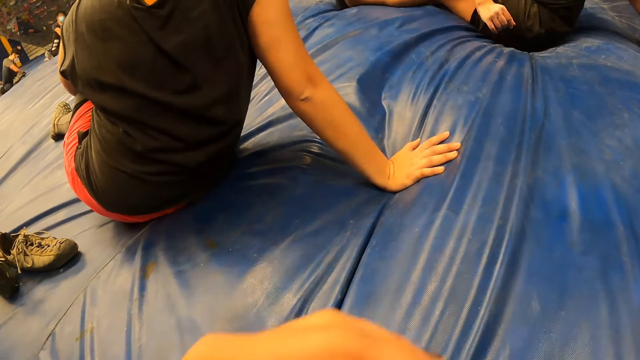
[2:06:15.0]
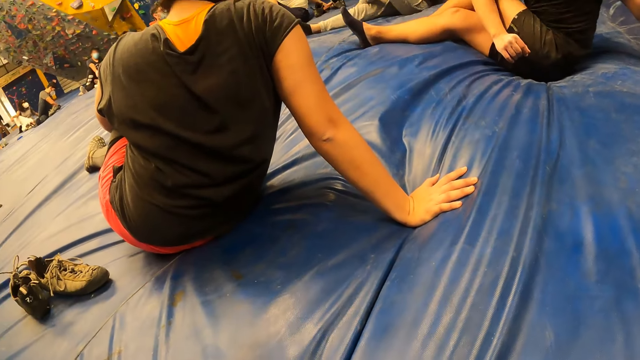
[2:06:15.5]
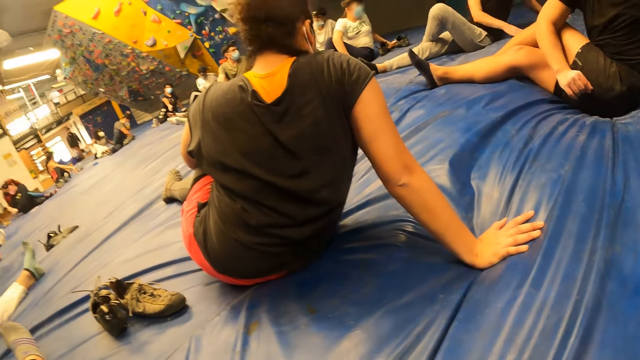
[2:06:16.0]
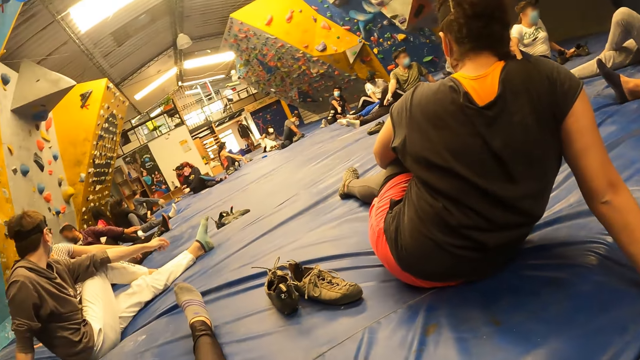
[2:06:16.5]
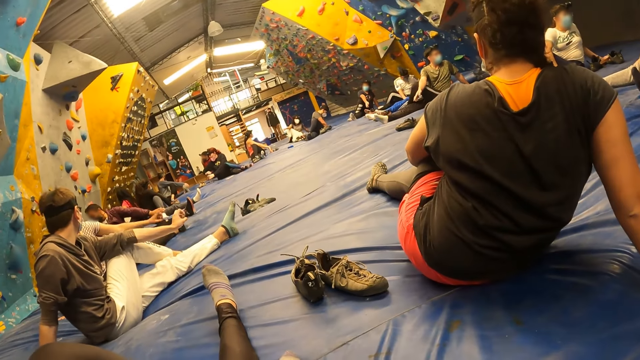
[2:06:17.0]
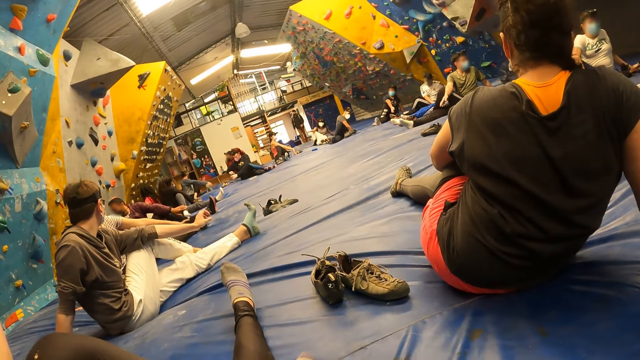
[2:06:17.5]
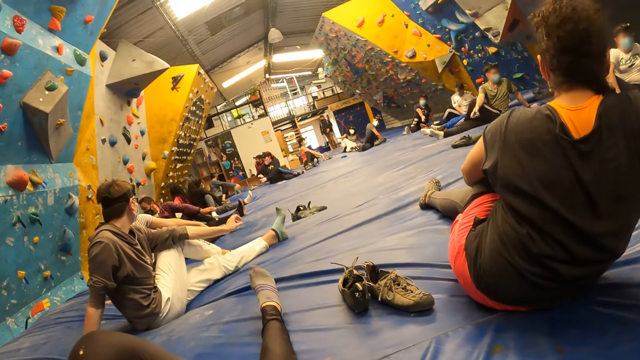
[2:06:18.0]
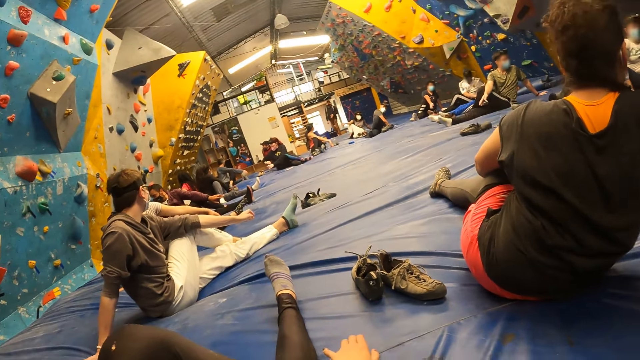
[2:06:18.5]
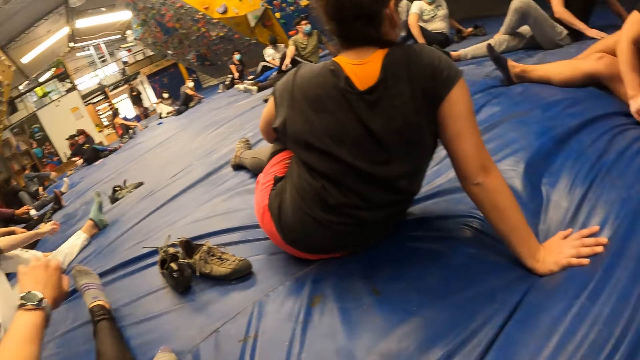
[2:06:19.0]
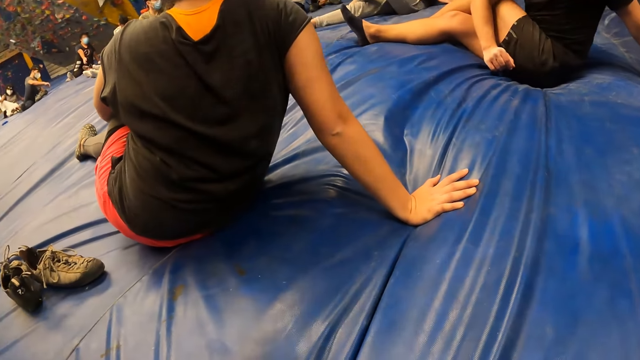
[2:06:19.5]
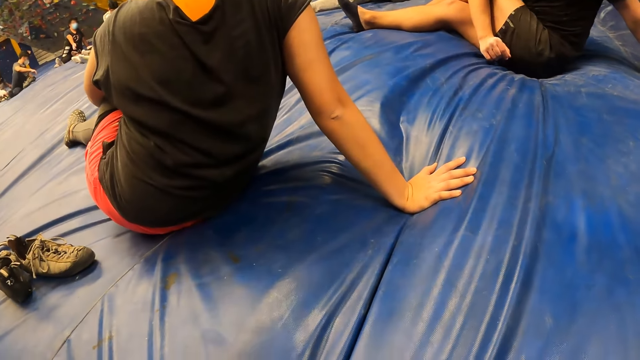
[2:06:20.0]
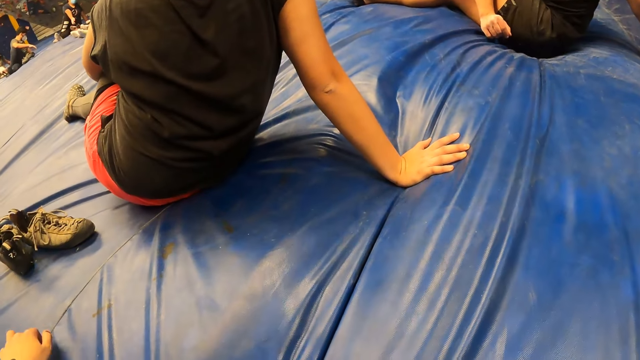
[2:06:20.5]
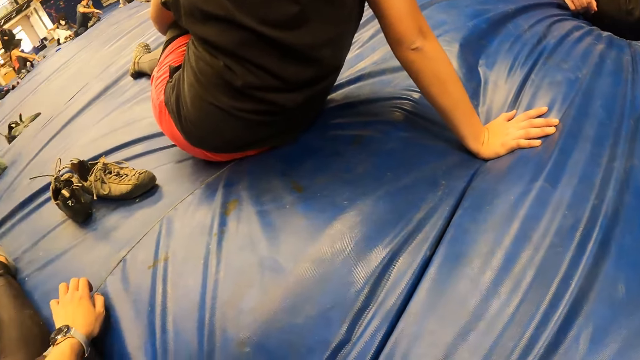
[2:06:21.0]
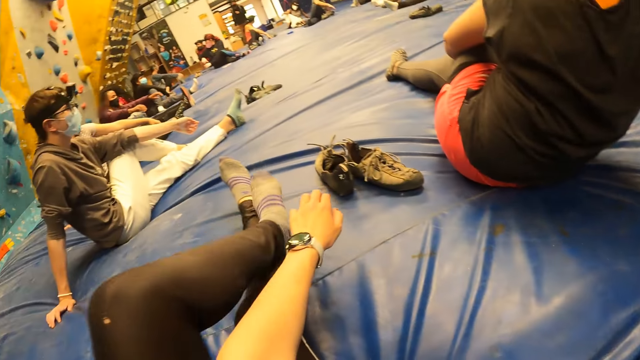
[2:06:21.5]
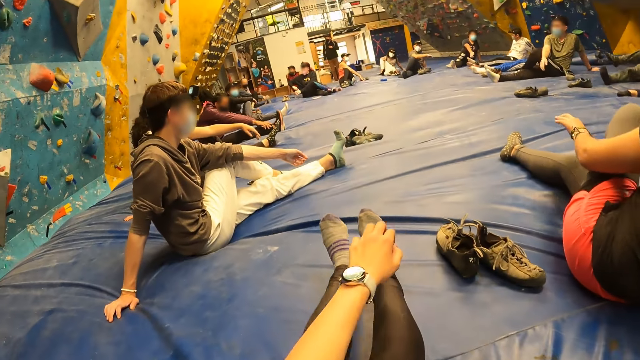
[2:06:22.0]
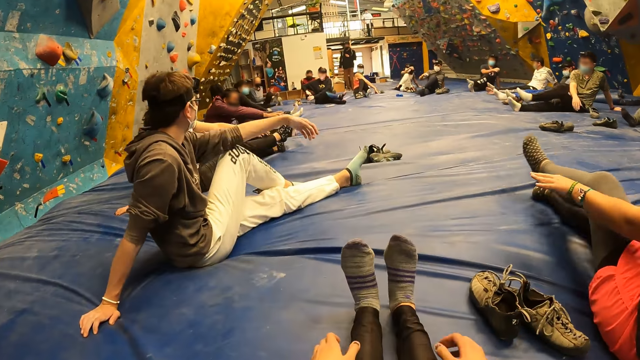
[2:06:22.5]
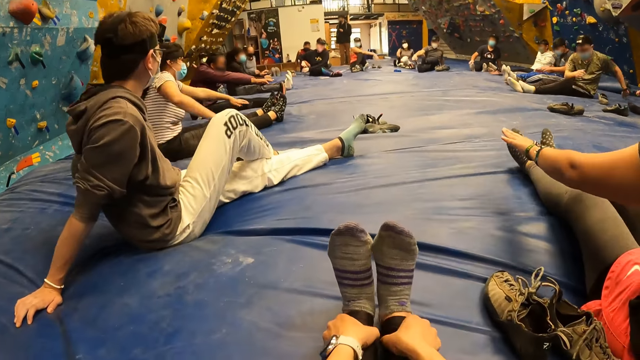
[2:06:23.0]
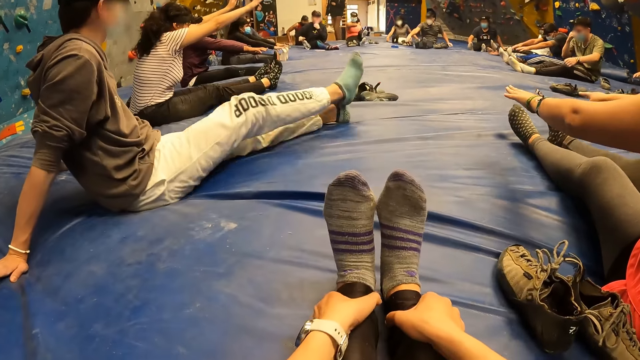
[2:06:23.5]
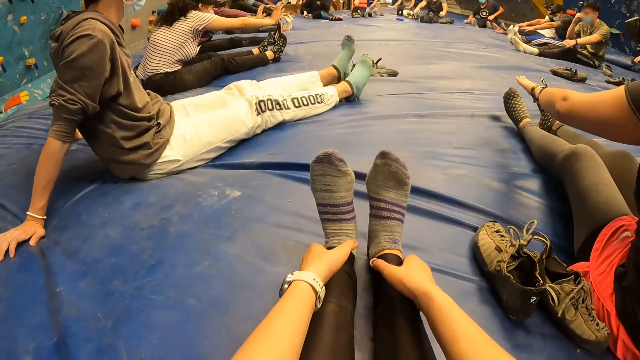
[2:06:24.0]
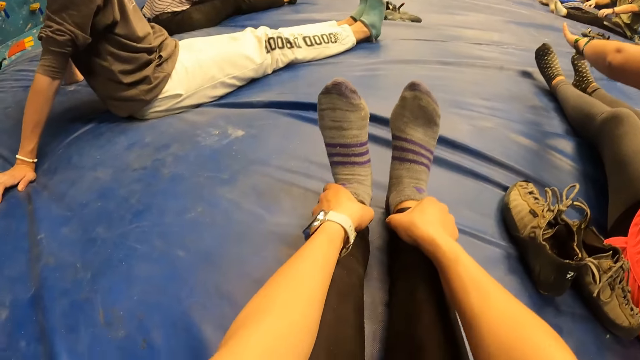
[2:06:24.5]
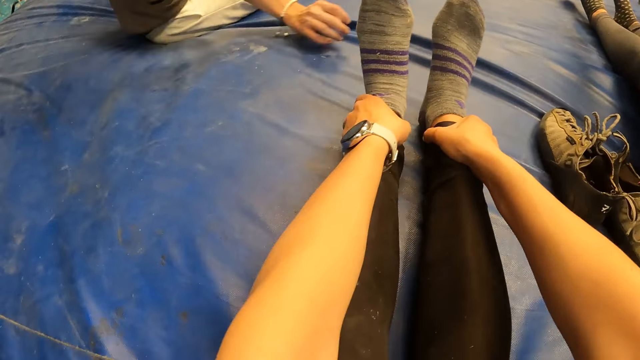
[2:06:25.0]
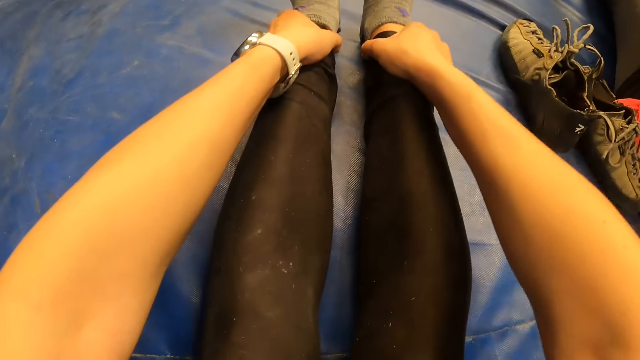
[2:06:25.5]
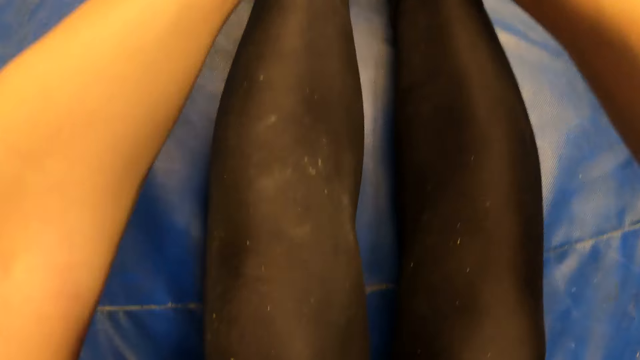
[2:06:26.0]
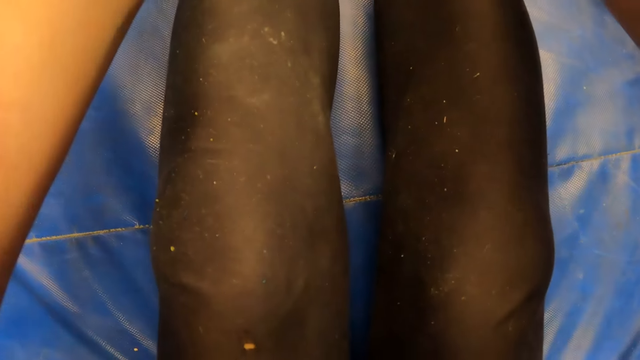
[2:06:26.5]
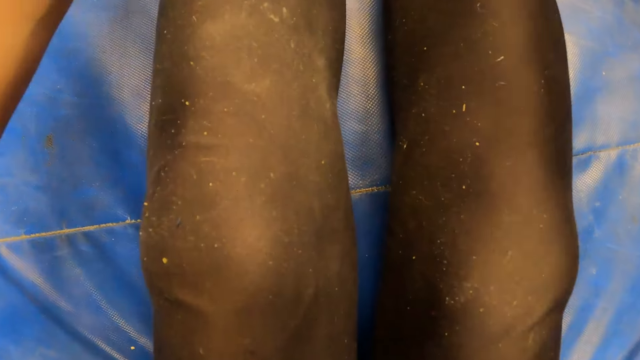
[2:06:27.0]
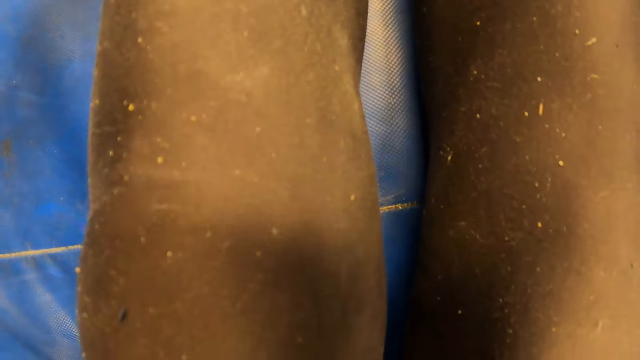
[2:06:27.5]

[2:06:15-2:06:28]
The camera wearer looks around. She looks at the shoes. She looks around and moves the hand. She looks around. She holds her left leg with her left hand. She stretches her left leg on the floor. She moves the hand and moves both hands to the legs. She holds her ankles with her hands. She touches the legs. She stretches the legs and bends forward. She looks at the legs.

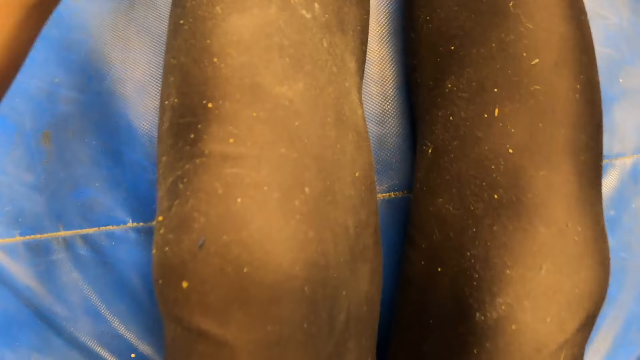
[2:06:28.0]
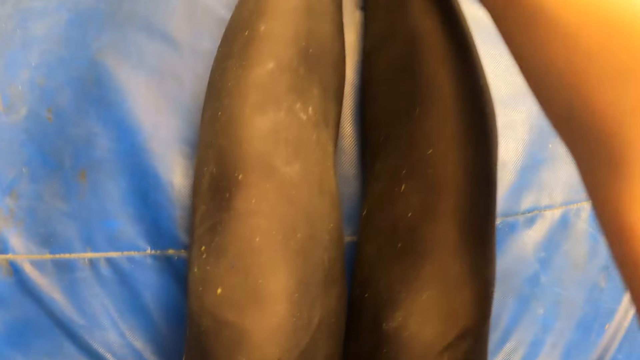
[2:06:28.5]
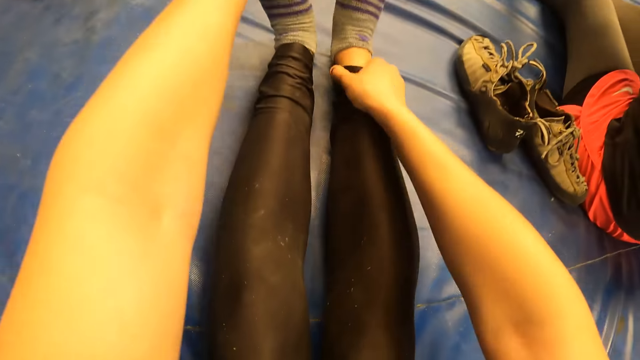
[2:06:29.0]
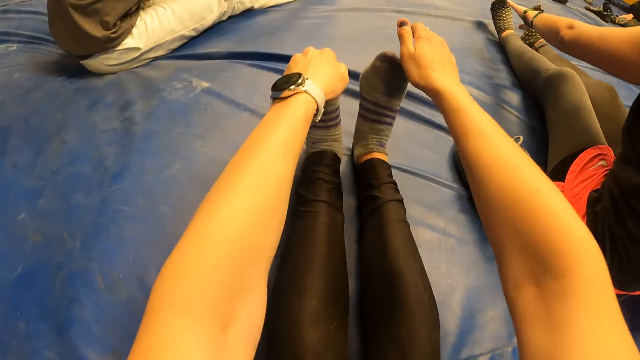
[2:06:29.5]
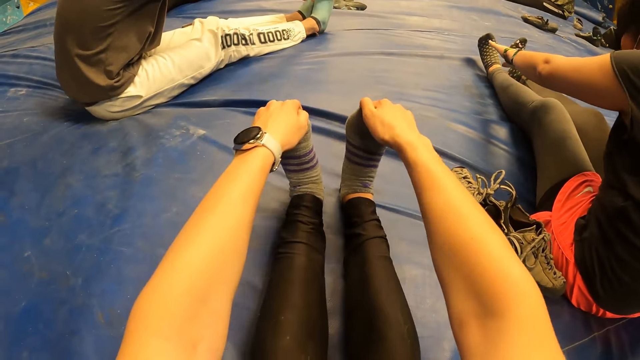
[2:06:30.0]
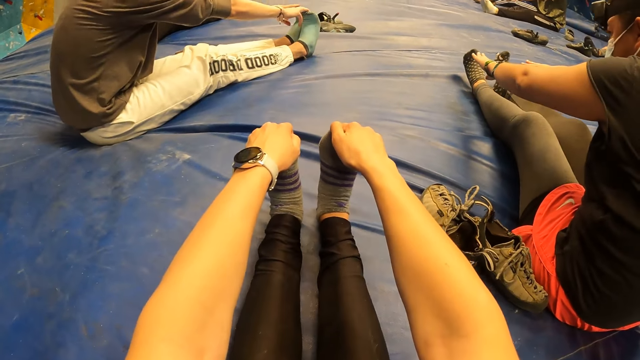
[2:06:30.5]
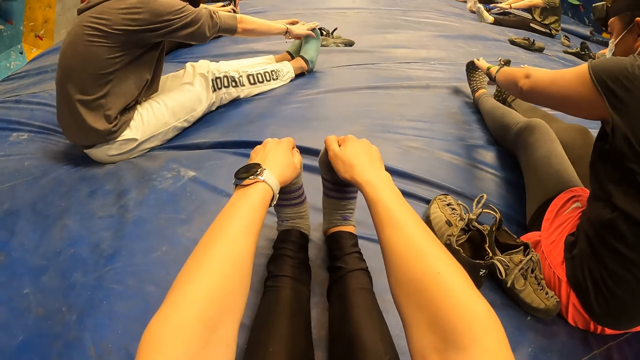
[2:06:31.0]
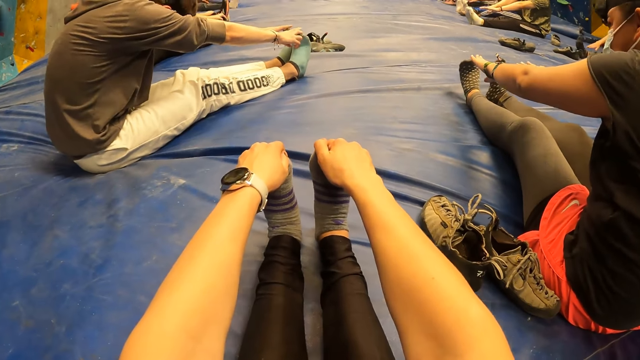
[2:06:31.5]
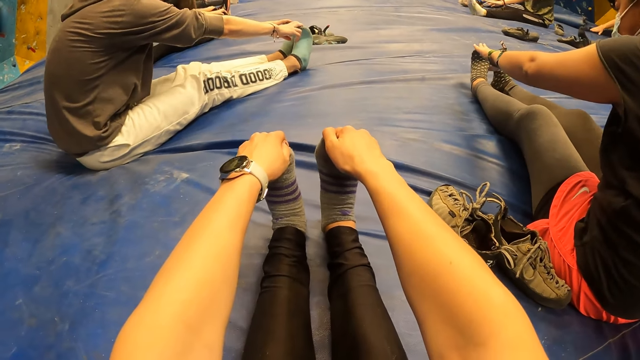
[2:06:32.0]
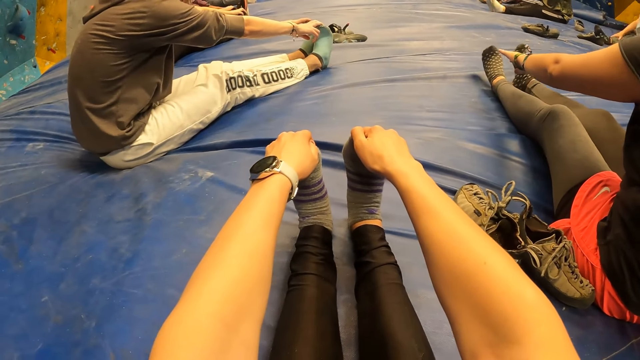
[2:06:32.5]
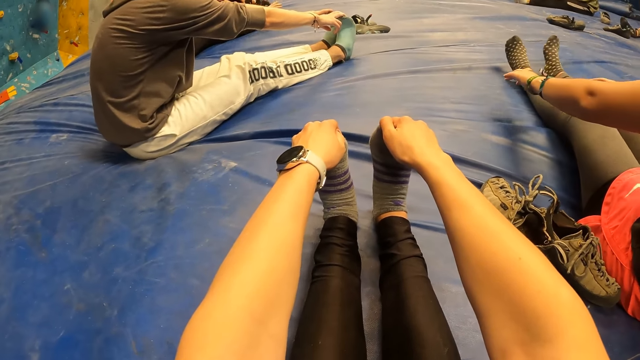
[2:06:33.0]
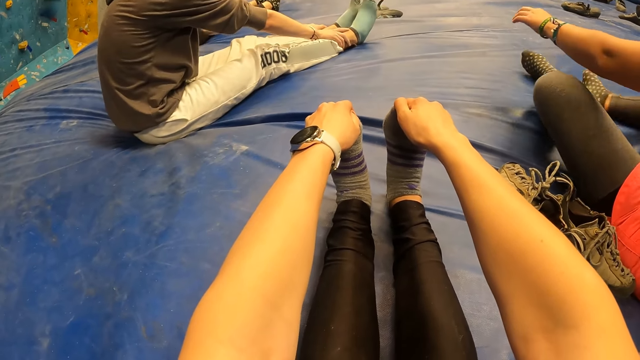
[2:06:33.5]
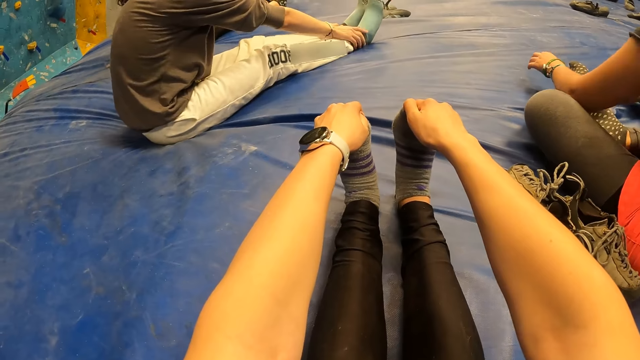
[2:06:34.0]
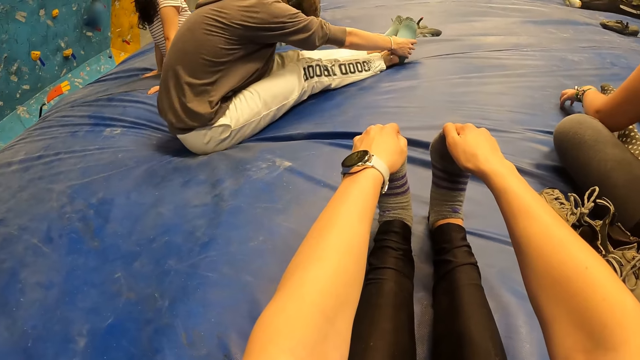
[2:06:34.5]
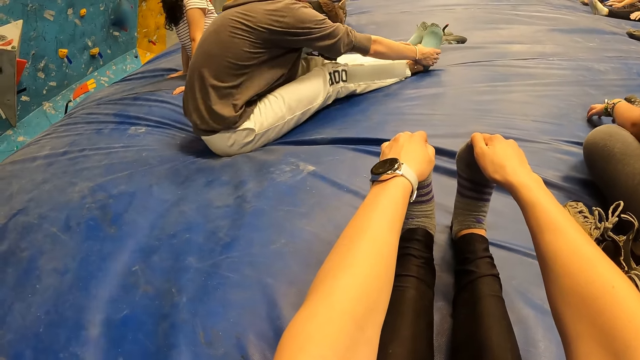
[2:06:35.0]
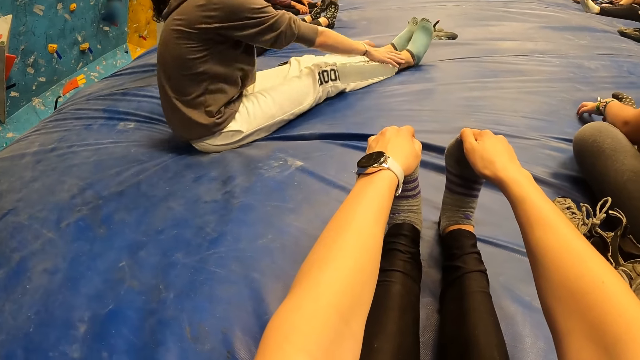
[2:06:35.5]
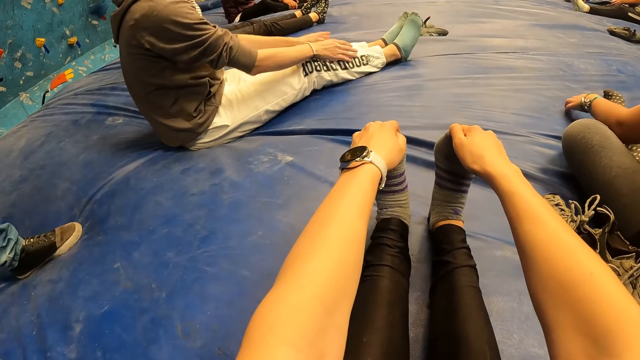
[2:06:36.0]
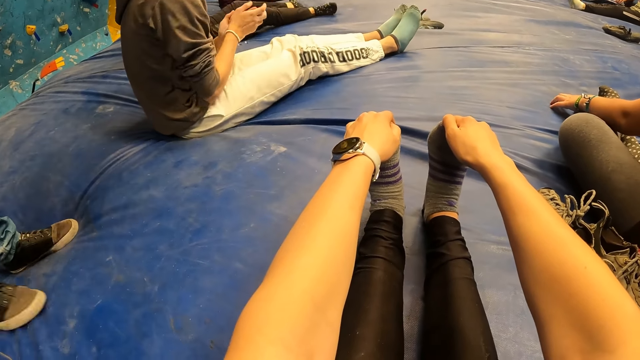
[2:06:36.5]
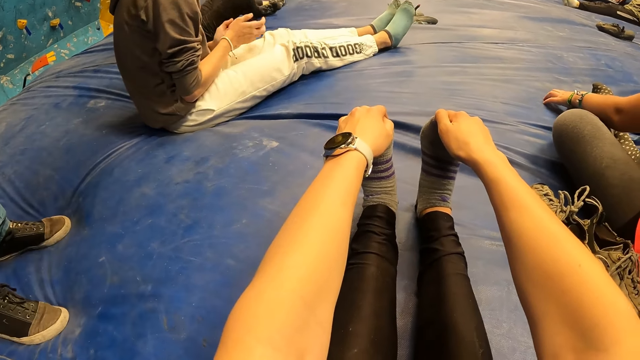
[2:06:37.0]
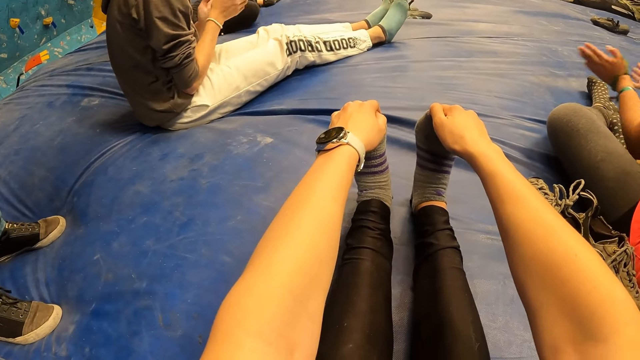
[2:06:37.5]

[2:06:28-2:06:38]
The camera wearer bends her face to her knees. She holds her right leg with her right hand. She holds the toes with the left hand and moves the right hand. She holds her feet with her hands. She holds the toes with the right hand and shakes the legs.
